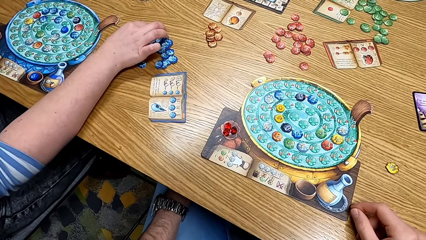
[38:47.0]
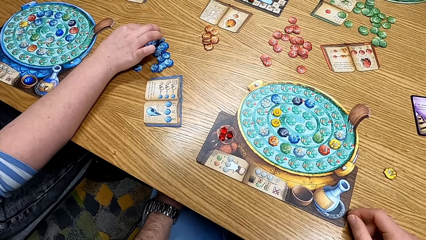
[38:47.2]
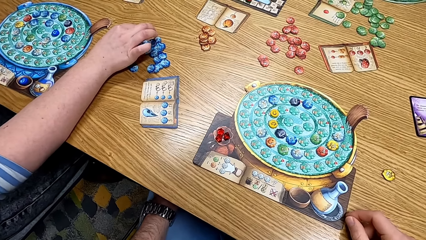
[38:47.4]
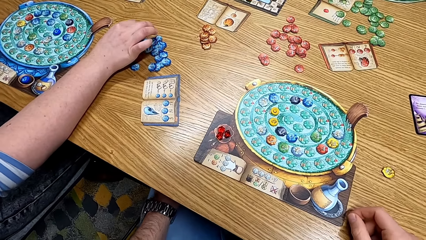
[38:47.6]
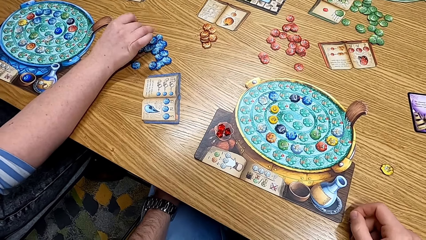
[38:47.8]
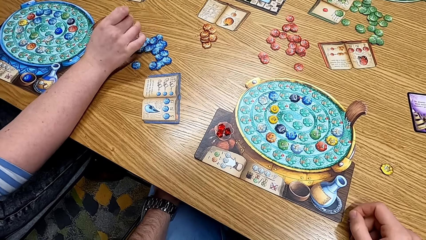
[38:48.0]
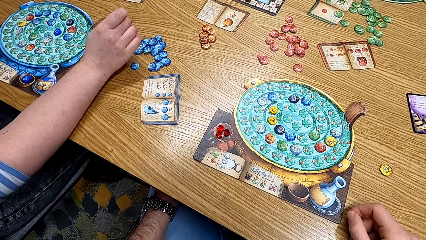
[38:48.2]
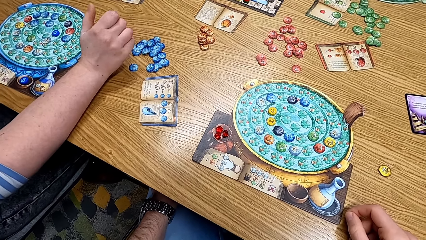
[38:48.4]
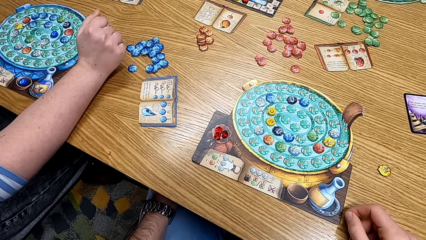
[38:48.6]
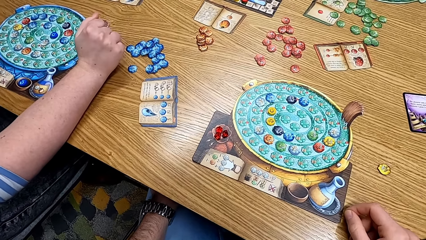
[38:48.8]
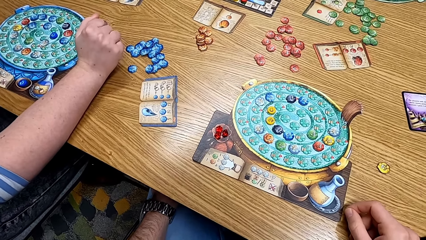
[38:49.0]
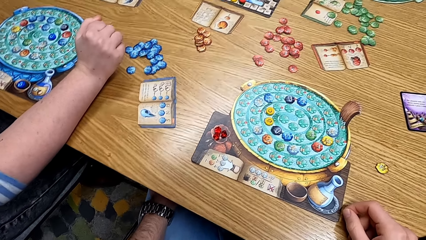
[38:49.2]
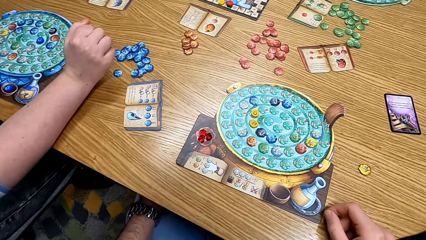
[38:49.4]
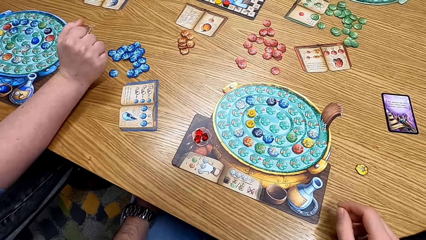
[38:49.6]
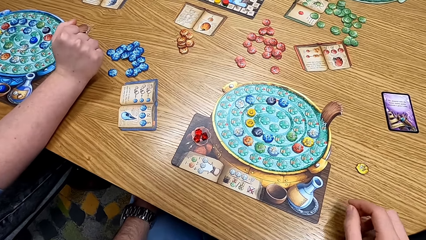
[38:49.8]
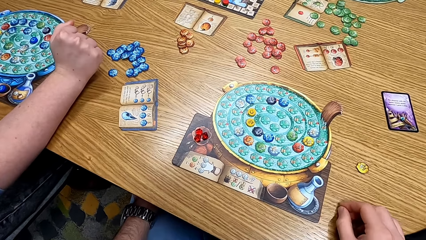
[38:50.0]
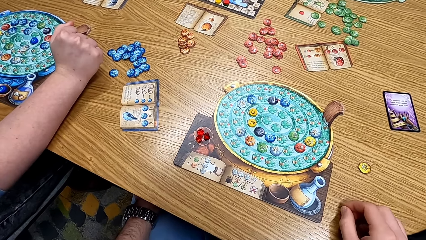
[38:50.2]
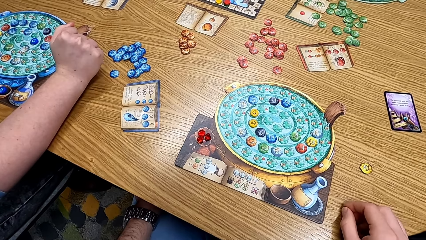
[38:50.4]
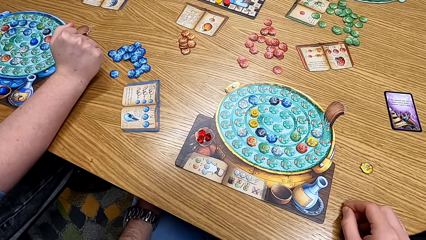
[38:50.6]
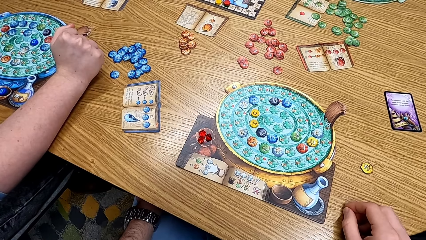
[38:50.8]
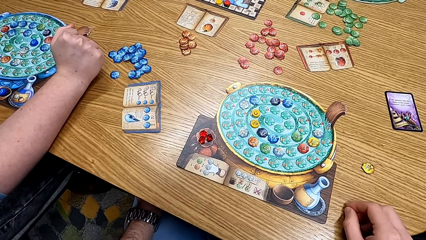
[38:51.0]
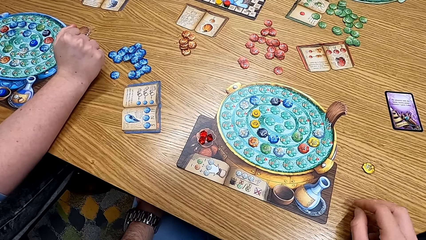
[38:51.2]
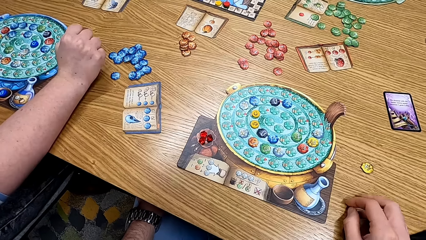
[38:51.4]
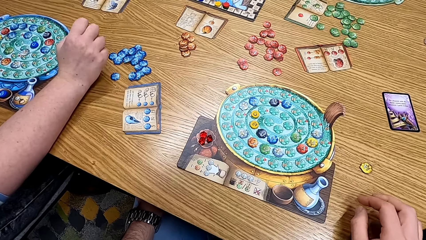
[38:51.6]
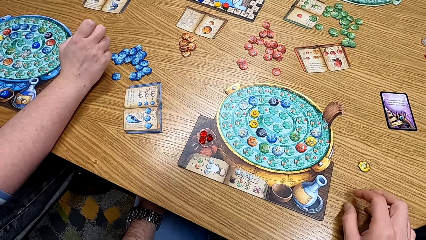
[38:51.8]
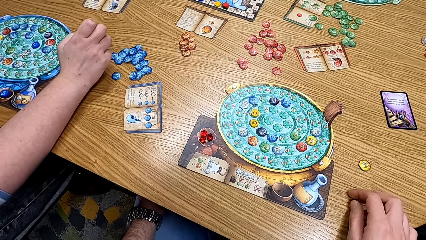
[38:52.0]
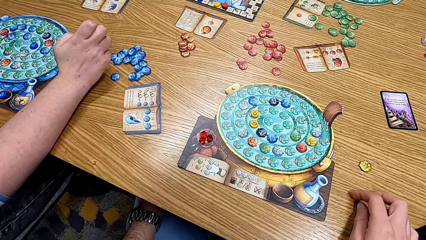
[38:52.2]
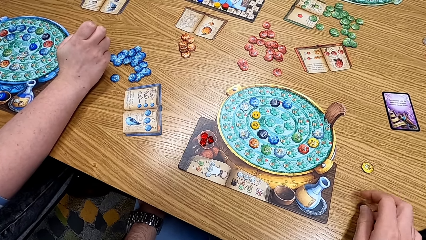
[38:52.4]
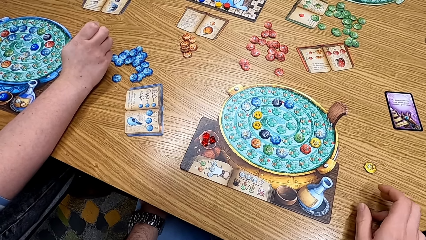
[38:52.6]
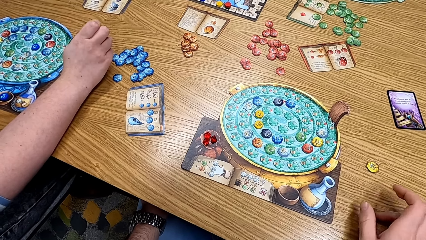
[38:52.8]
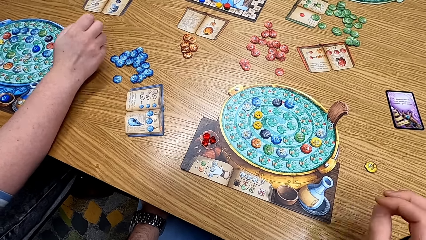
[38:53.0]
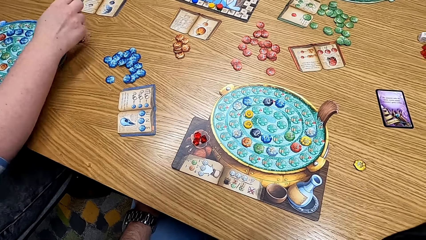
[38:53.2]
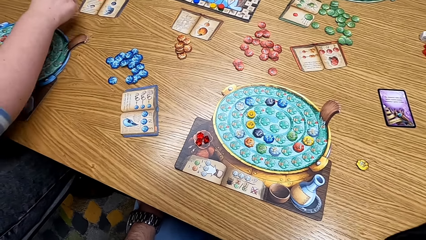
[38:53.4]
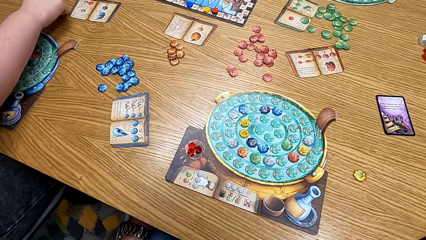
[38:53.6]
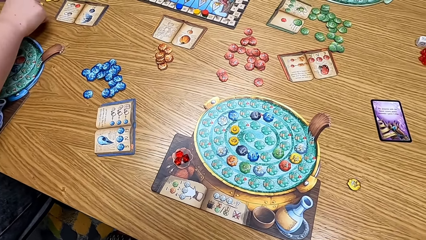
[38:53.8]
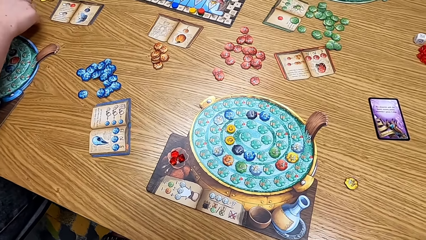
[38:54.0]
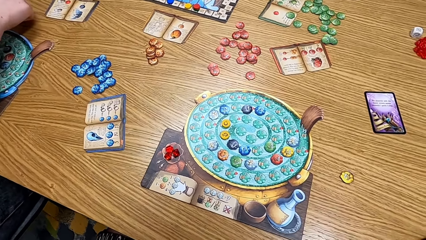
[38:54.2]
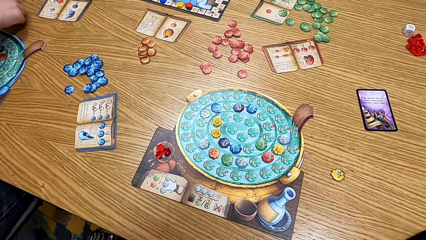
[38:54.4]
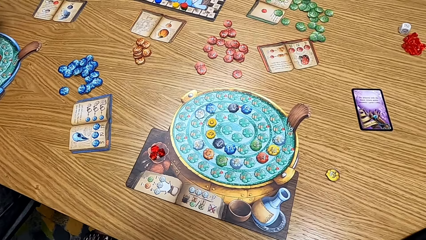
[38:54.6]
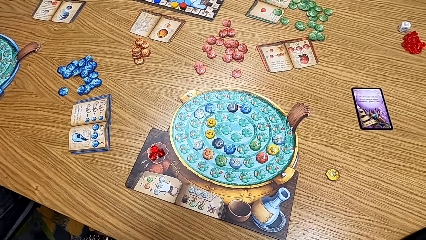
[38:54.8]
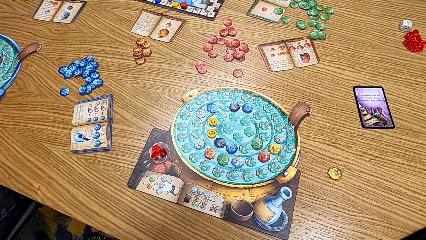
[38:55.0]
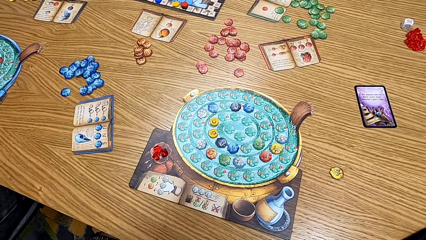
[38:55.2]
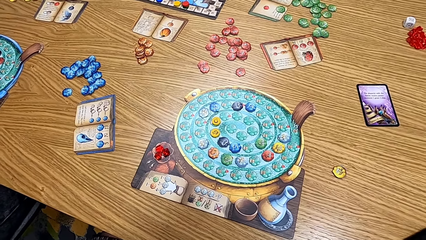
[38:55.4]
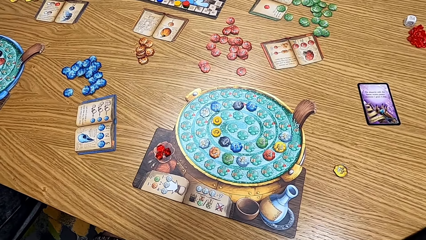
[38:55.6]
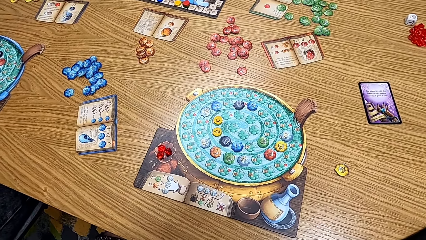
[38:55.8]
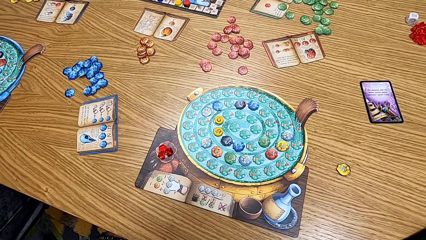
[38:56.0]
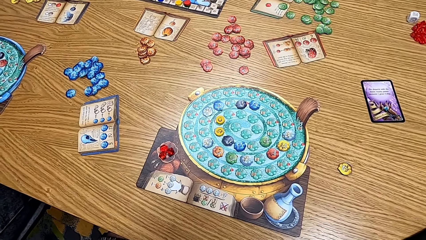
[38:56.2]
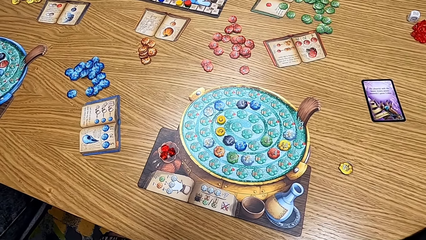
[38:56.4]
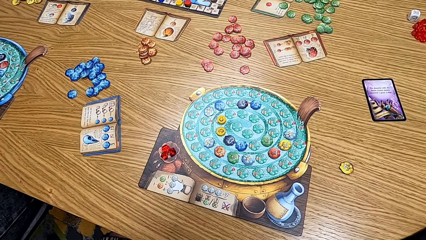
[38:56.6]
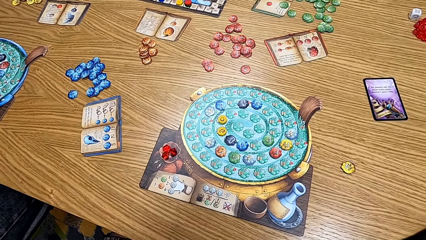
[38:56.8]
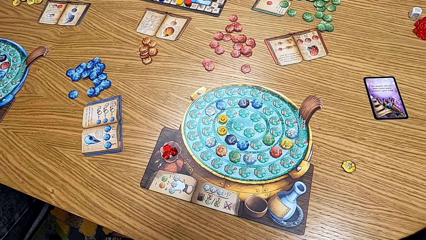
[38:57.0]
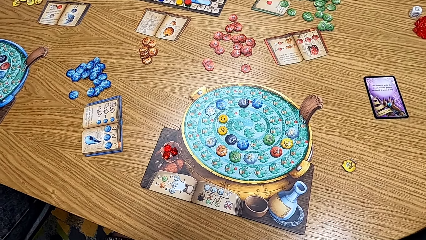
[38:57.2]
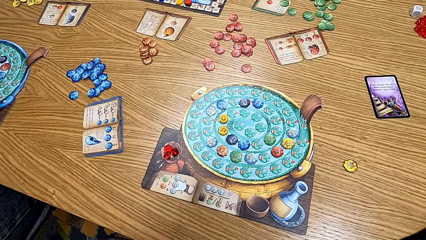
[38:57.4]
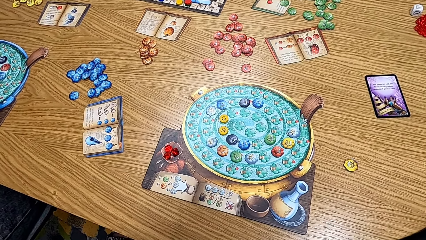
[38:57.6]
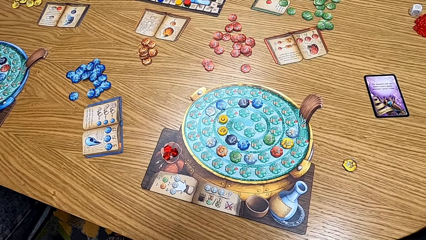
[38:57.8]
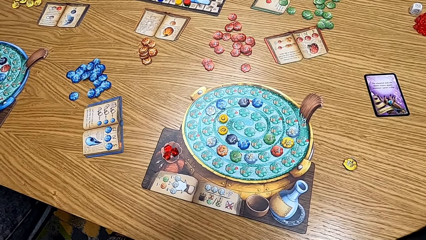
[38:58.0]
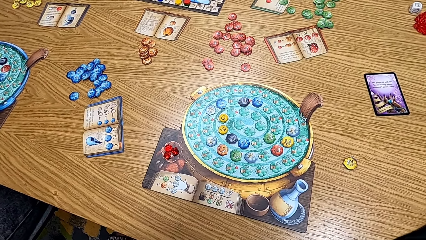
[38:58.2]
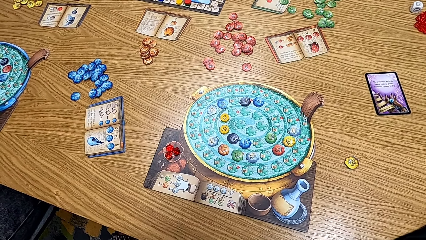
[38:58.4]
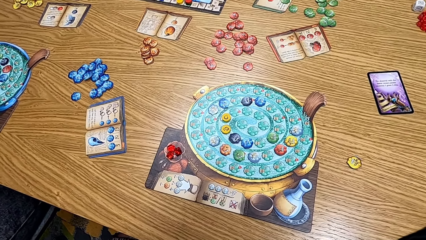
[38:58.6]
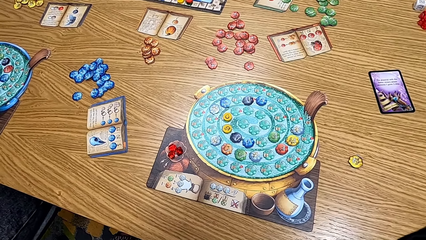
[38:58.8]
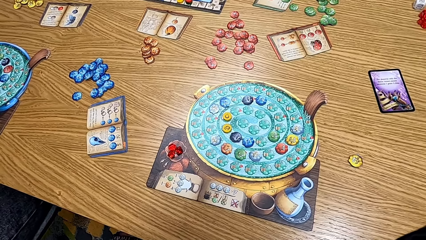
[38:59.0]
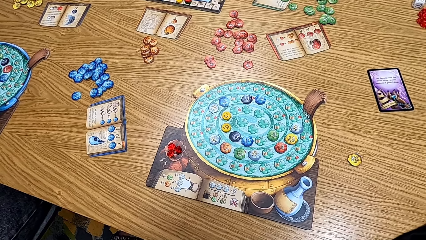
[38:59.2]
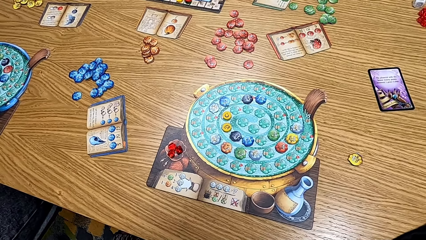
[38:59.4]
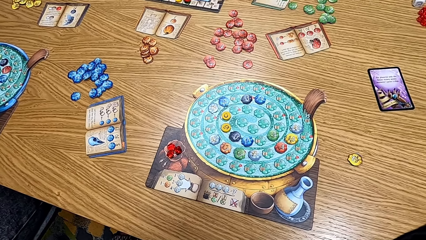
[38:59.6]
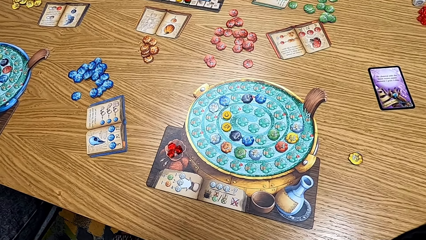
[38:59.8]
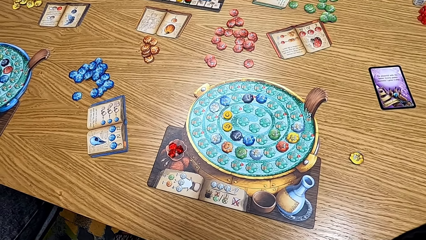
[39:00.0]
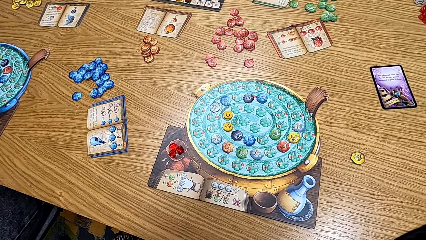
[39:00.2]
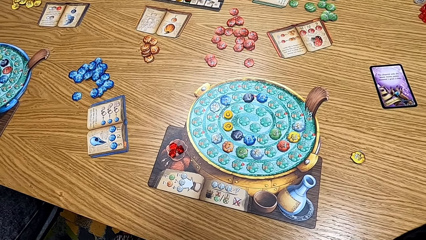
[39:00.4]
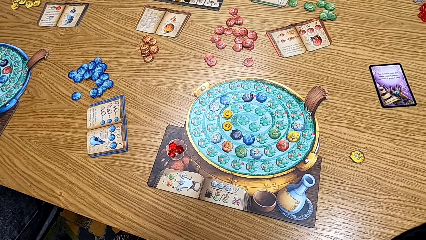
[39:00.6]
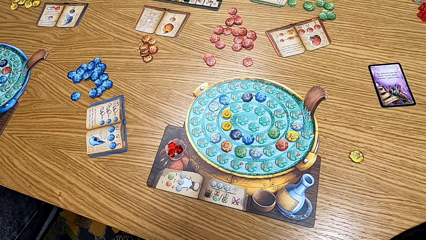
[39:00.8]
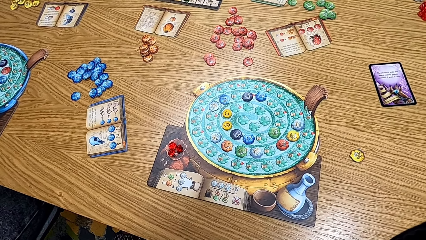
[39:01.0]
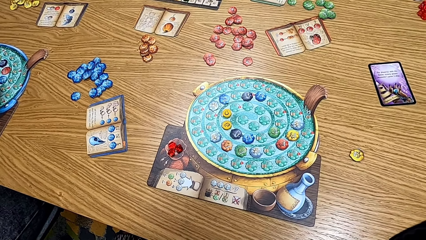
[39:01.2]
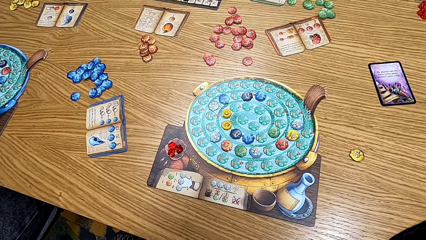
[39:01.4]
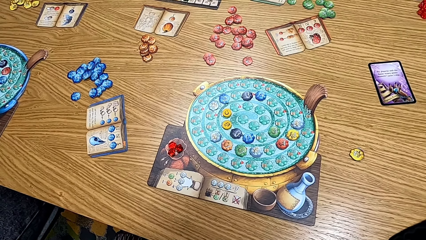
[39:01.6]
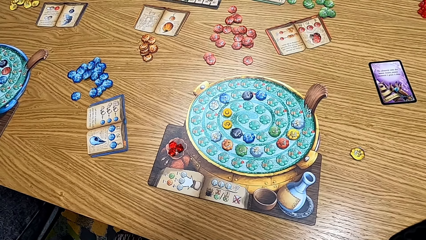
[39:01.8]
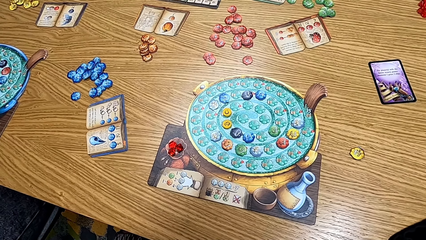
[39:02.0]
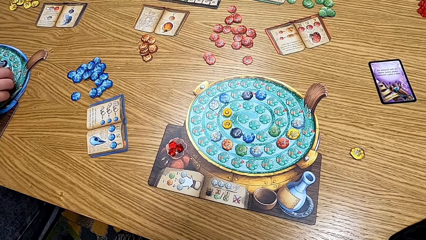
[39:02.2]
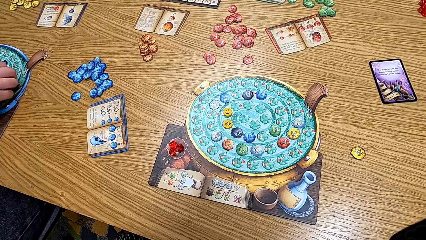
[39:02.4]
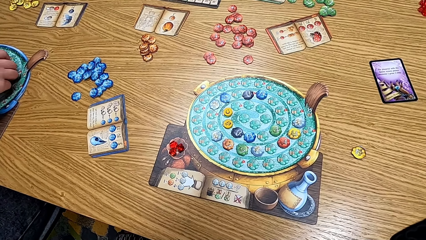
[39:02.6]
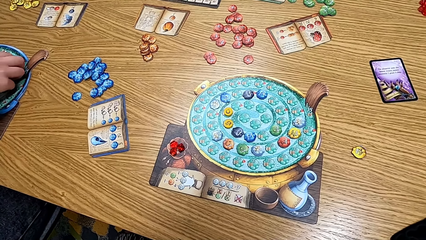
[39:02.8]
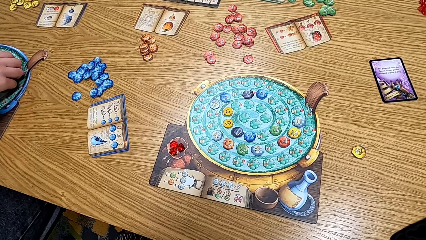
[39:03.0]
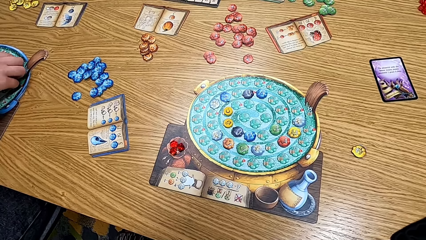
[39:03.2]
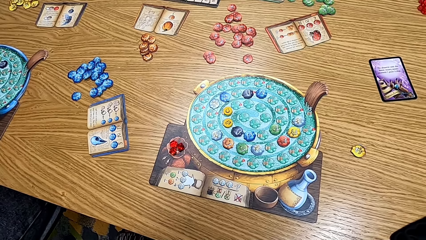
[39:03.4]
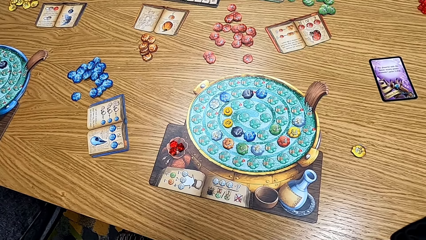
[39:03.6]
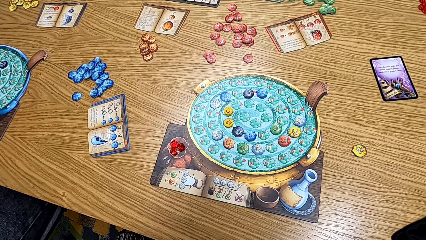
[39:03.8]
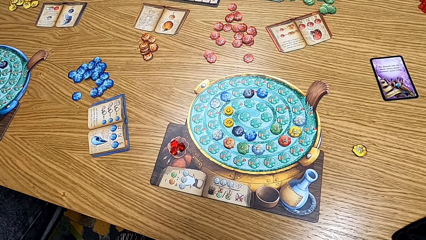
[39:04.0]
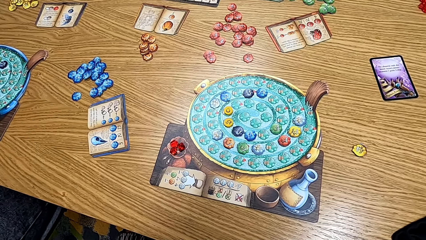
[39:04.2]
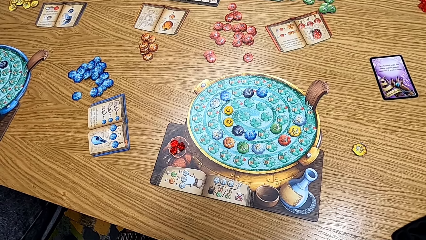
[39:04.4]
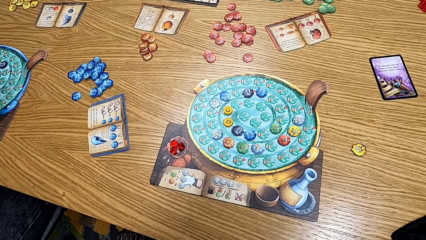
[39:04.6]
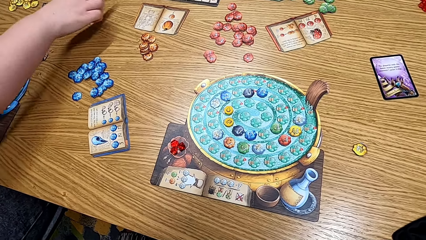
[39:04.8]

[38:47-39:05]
A man touches the blue chip. A woman plays the game. The man makes a fist with his right hand. The camera wearer looks at the table. He taps on the table with his fingers. He looks at the game. The woman plays the game. The man takes a yellow chip from the table. The camera wearer looks at the board. The man places a hand on the board. The woman plays the game.
